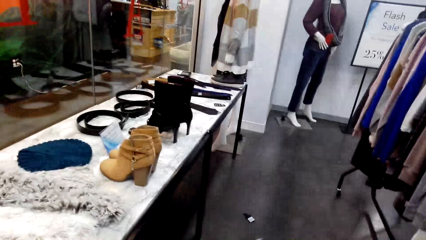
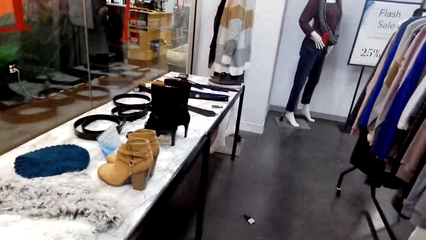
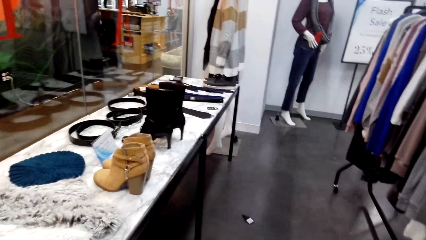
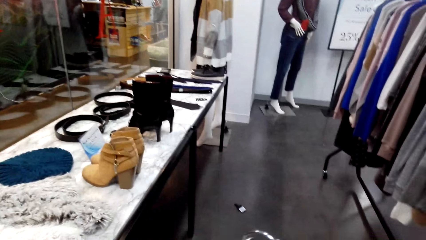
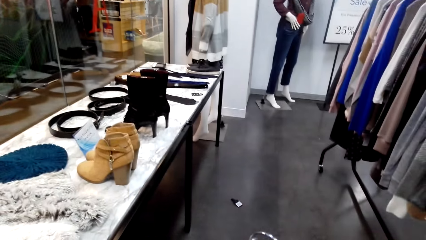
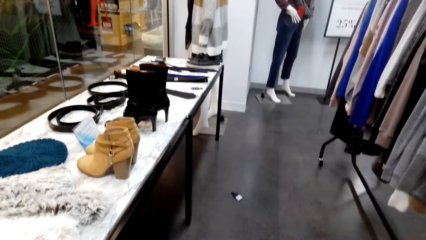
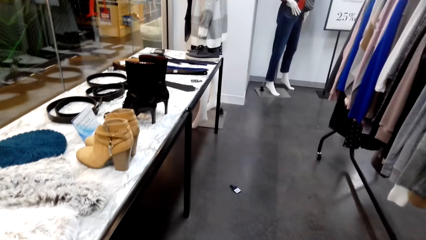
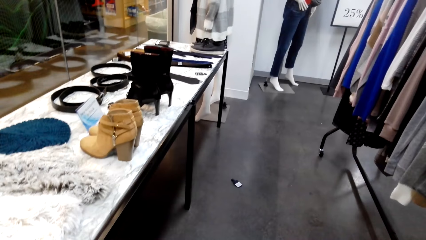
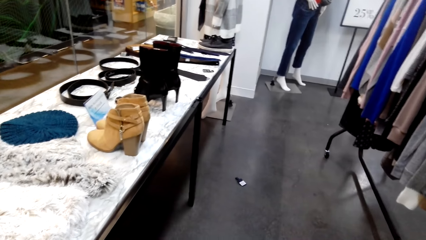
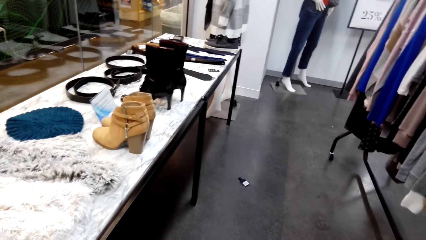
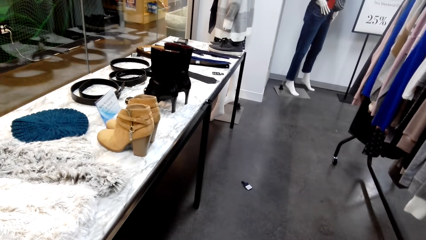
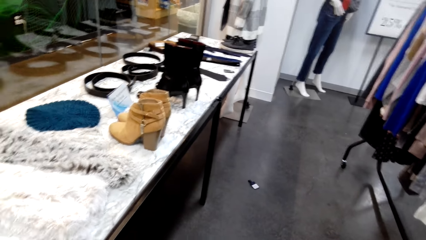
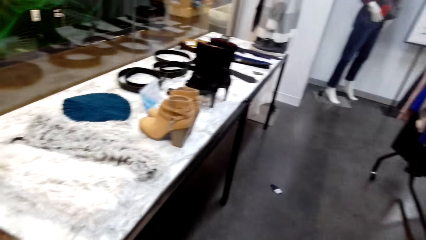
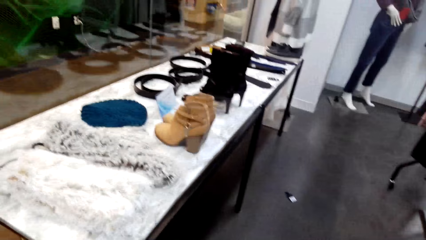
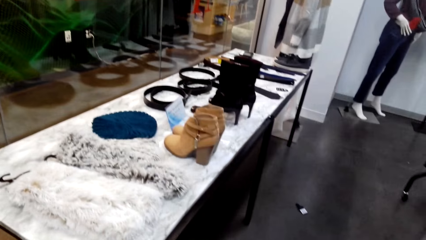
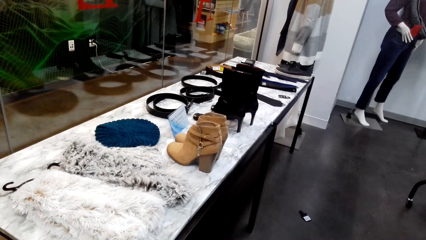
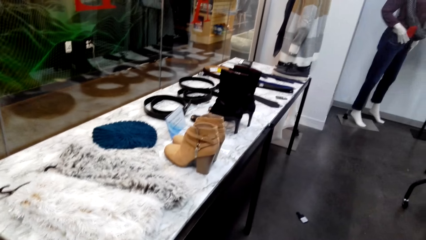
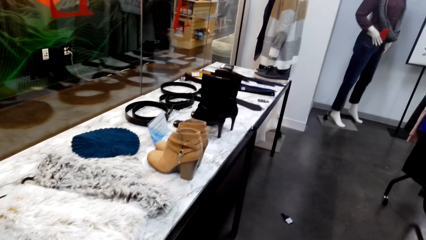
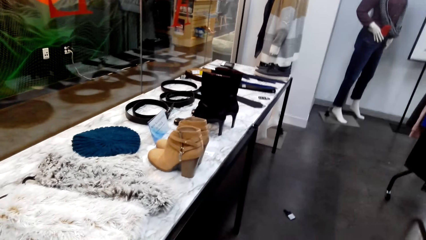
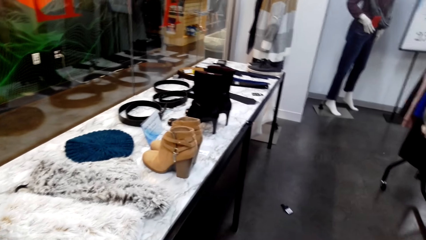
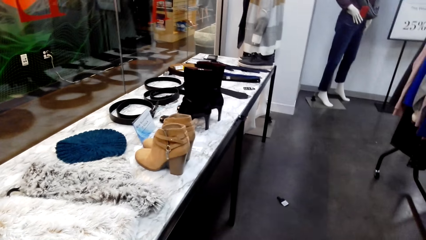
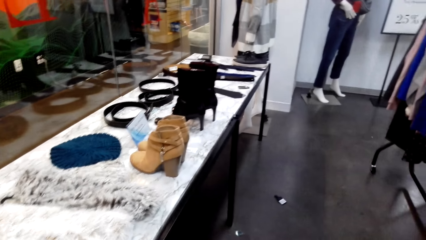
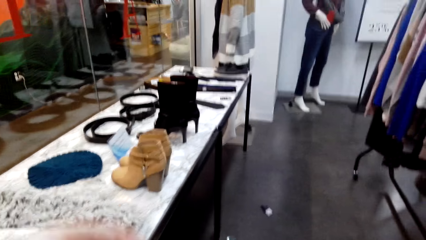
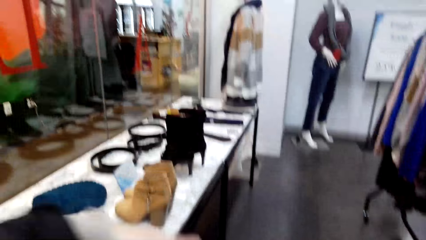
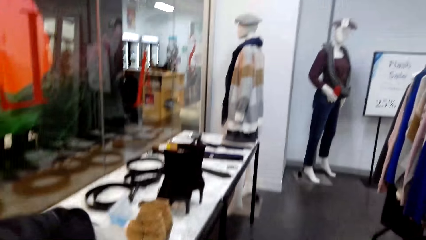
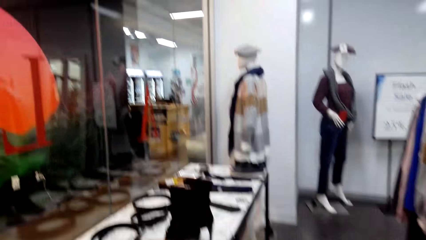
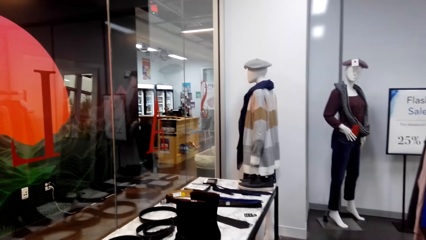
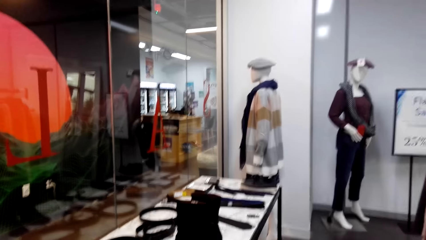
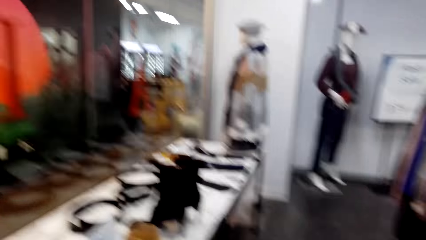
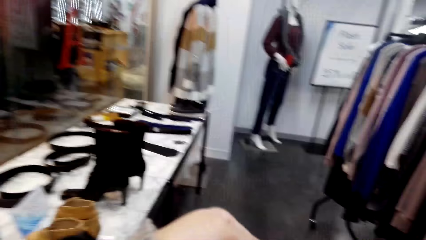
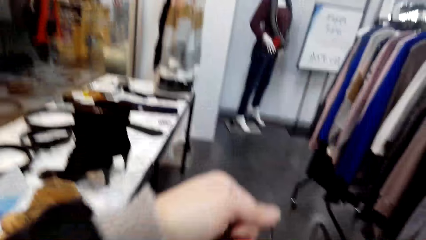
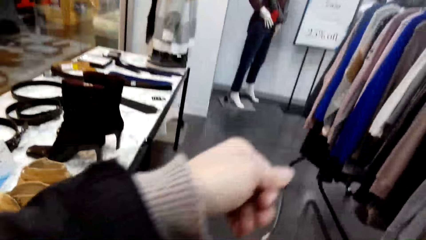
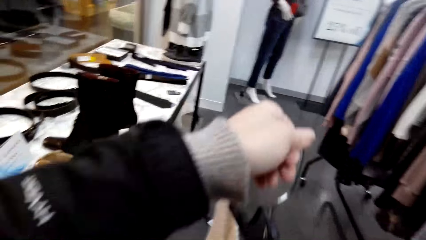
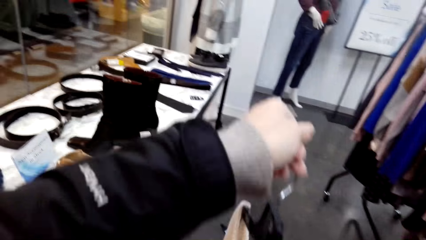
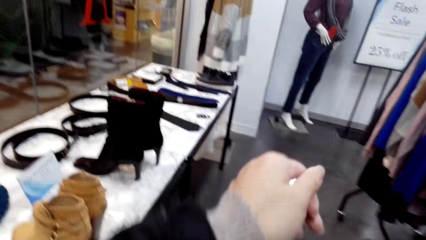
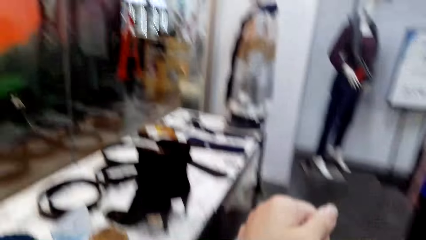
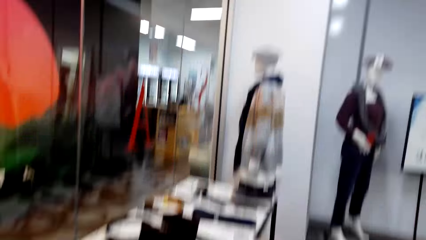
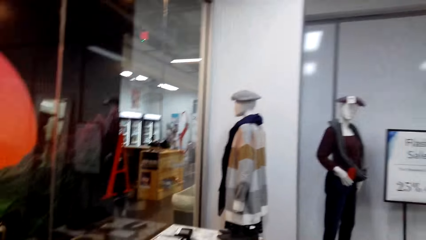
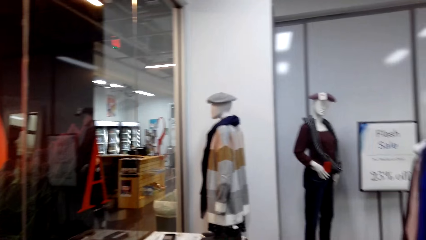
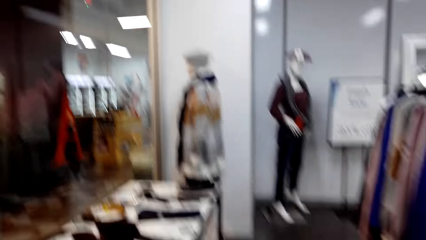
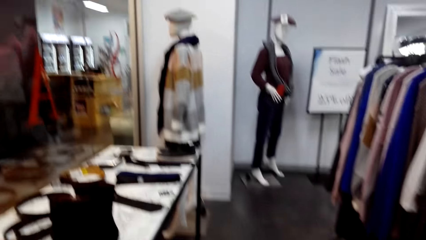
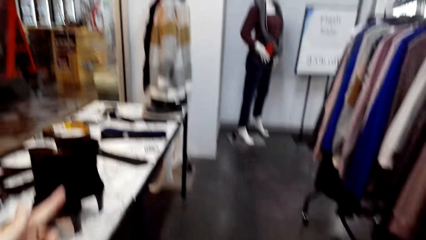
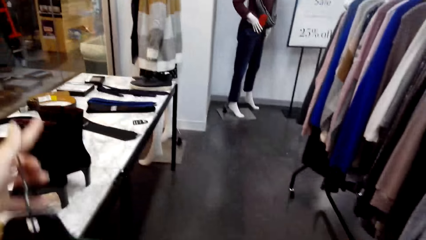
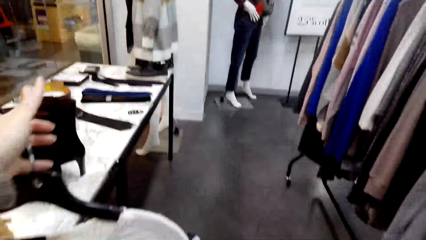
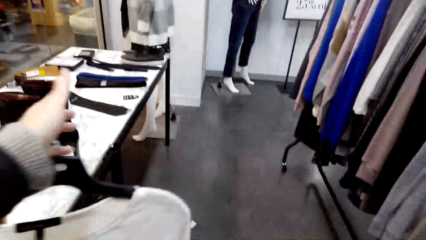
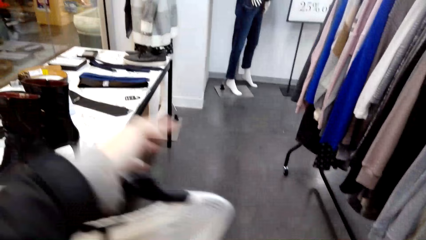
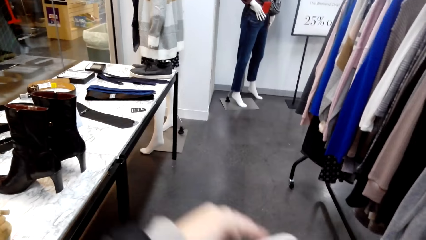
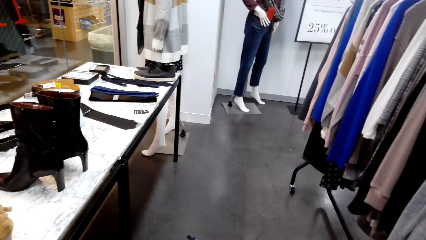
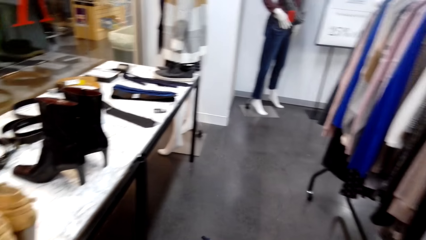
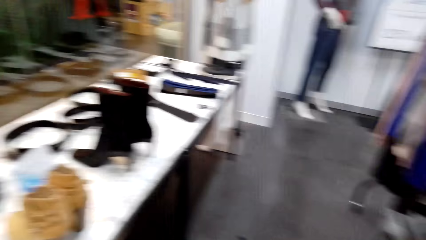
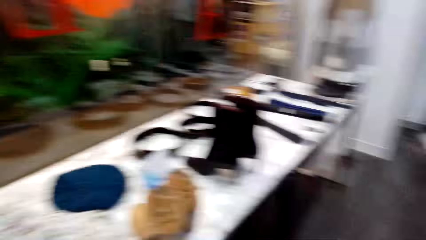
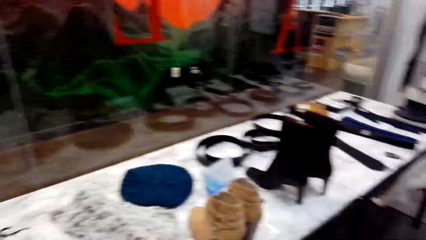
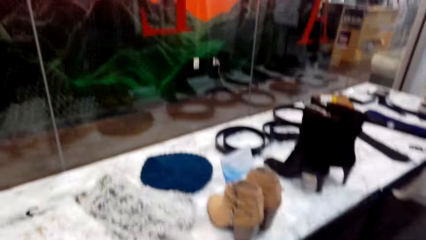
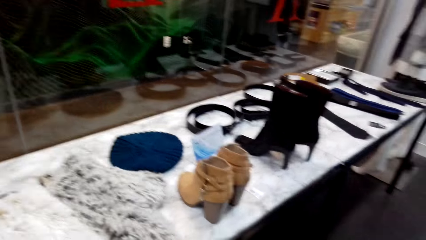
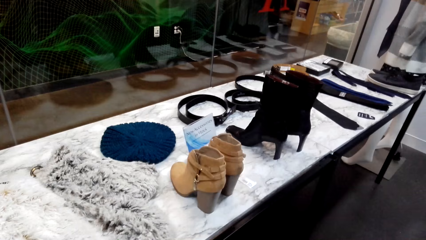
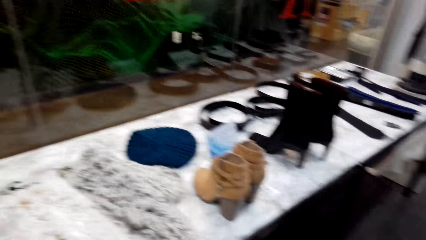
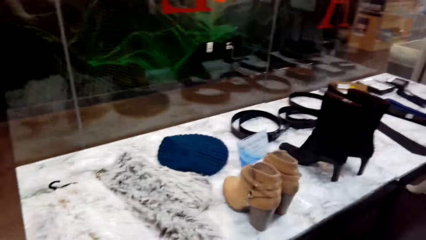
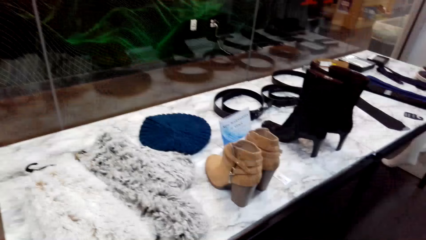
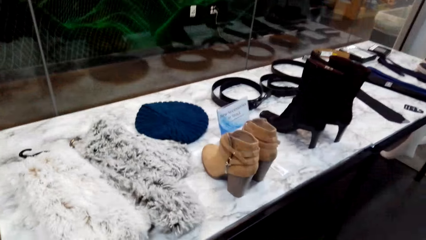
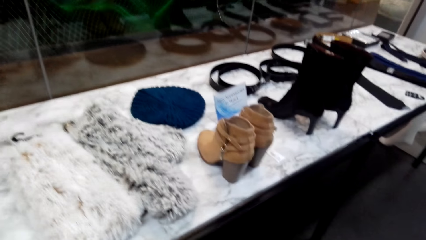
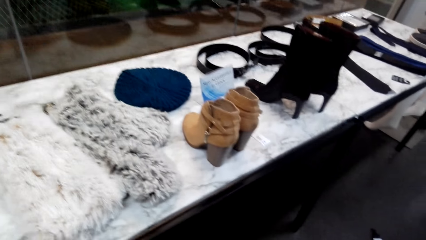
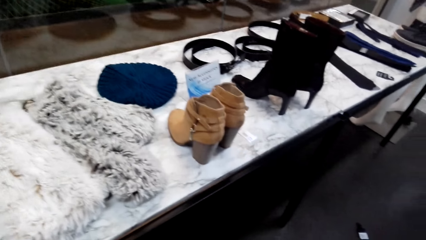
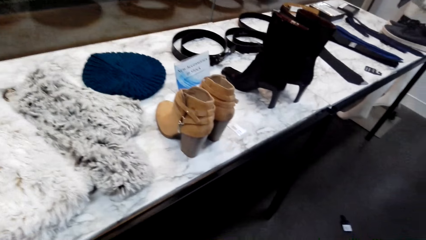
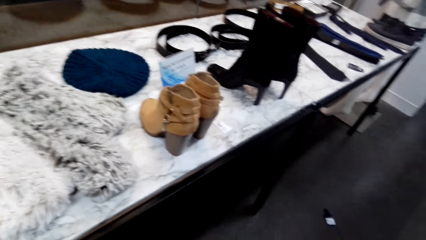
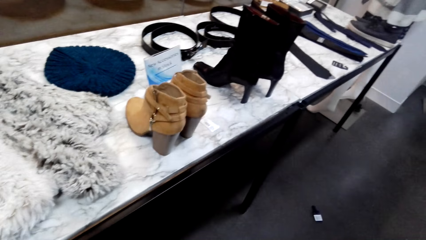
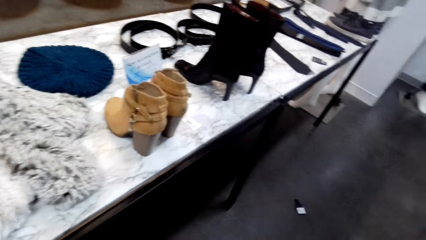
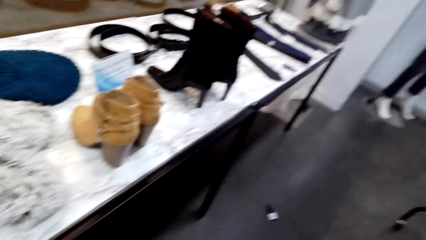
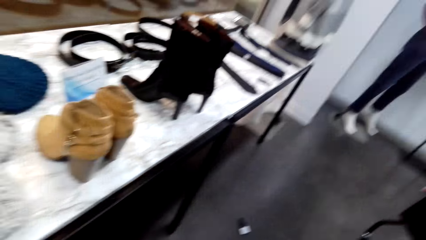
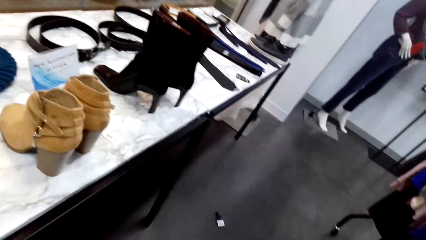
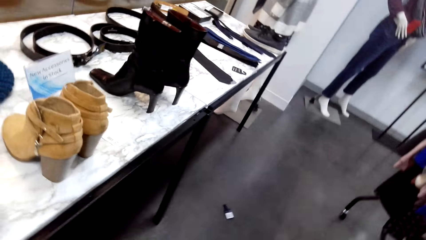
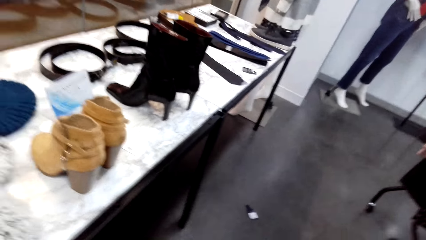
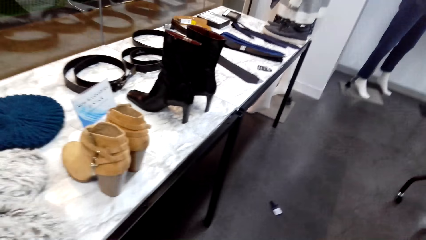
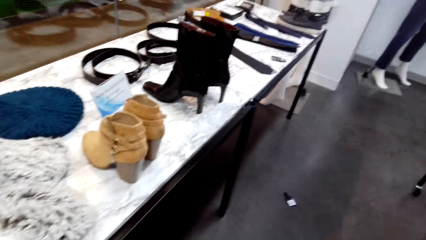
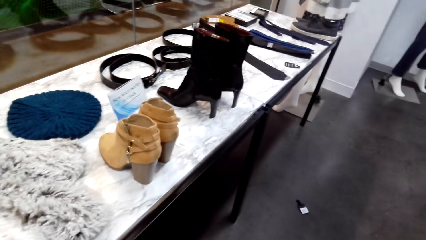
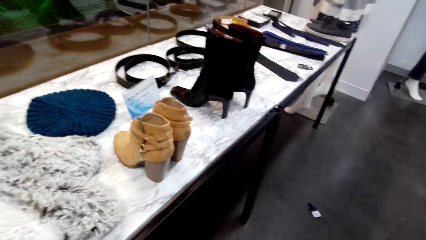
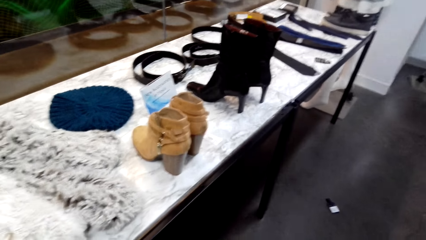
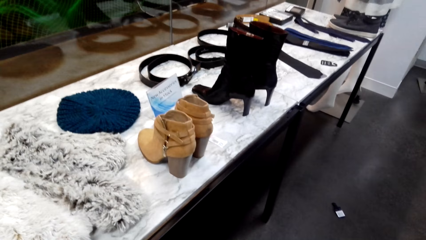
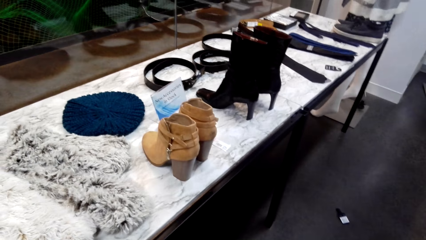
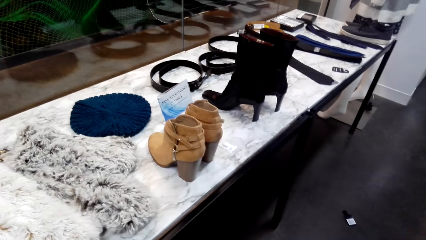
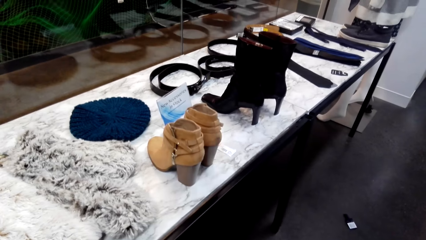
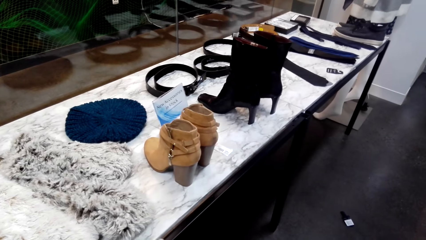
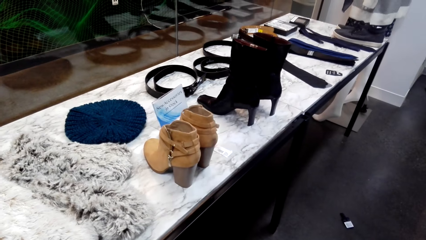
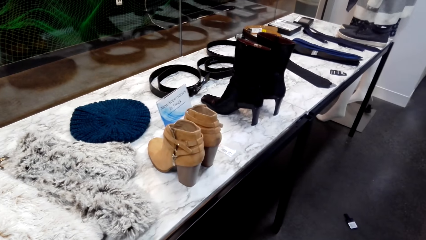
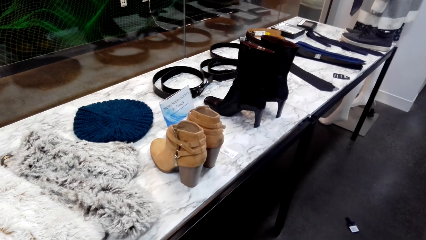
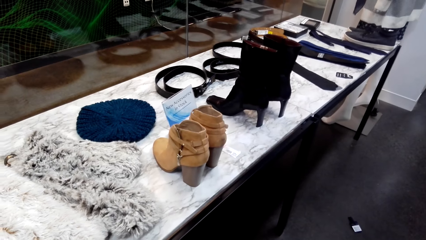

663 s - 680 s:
The camera wearer looks around the shop. They lift the cloth. They look at the cloth. They look around.
